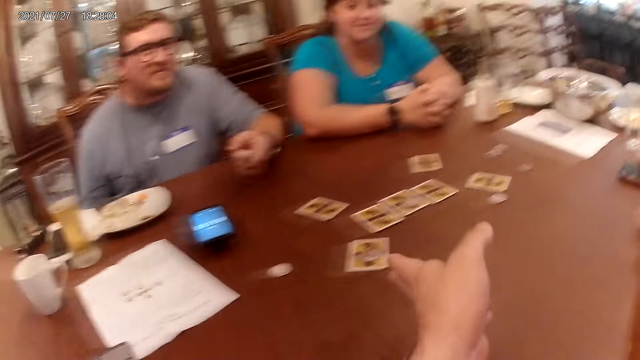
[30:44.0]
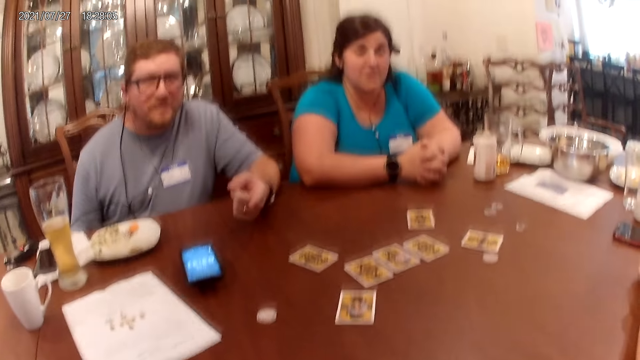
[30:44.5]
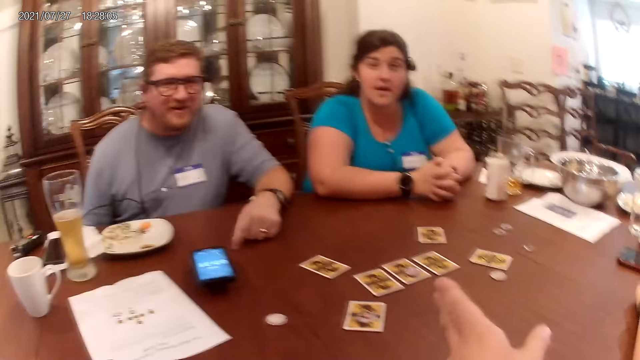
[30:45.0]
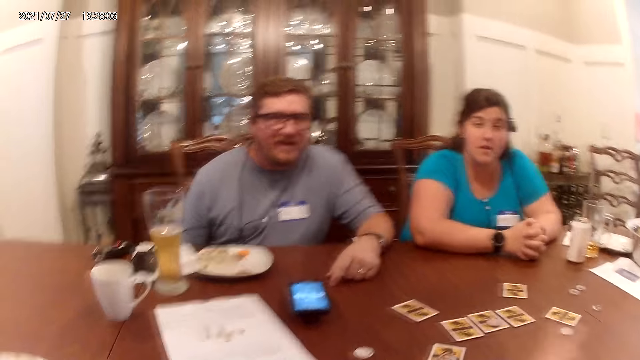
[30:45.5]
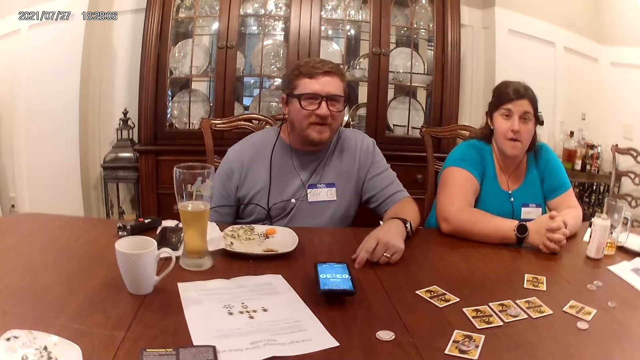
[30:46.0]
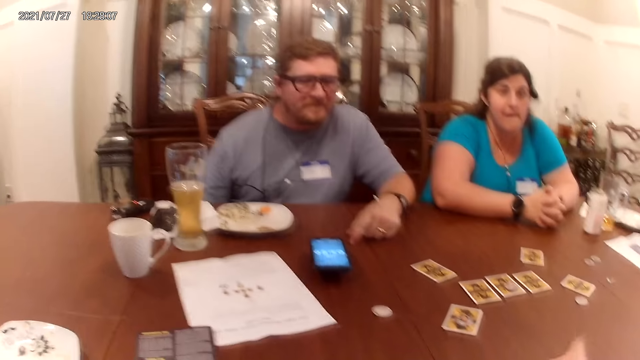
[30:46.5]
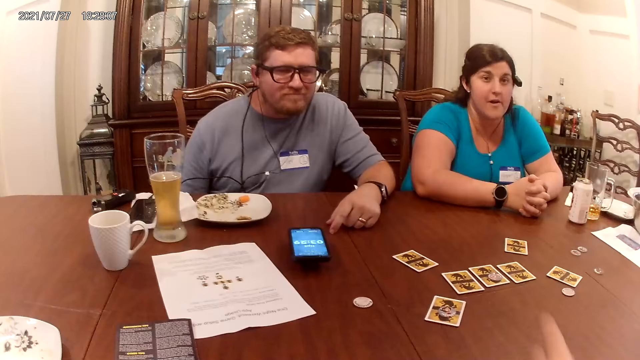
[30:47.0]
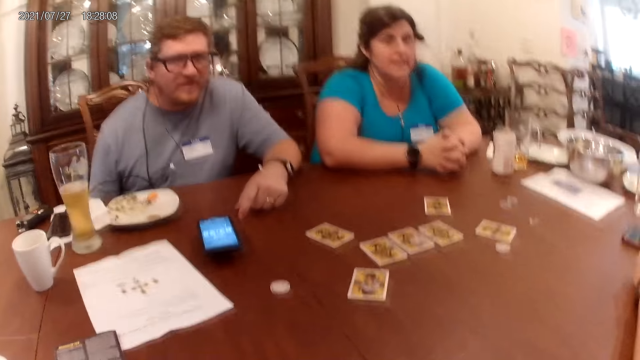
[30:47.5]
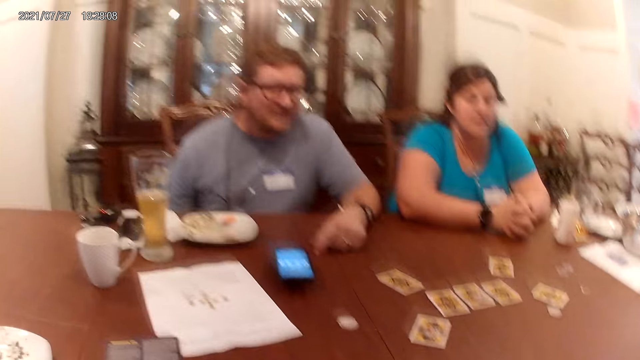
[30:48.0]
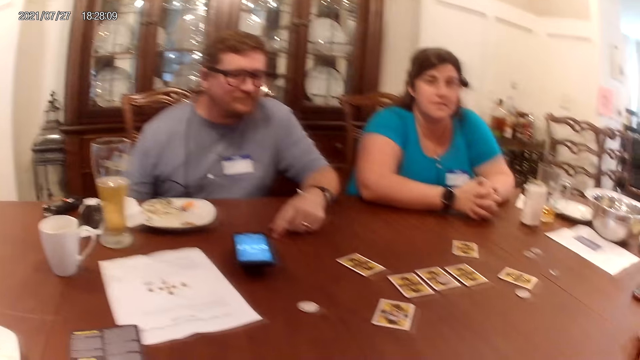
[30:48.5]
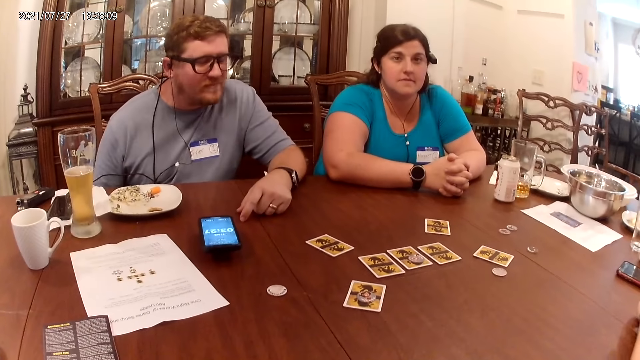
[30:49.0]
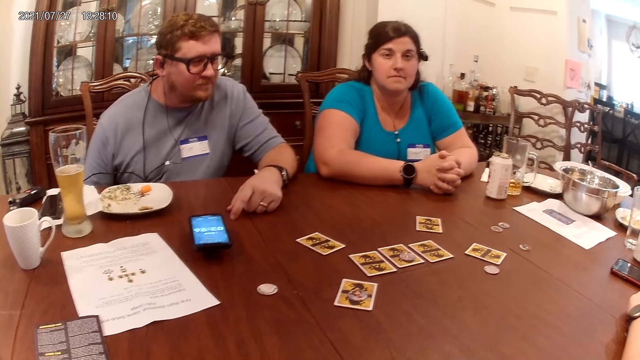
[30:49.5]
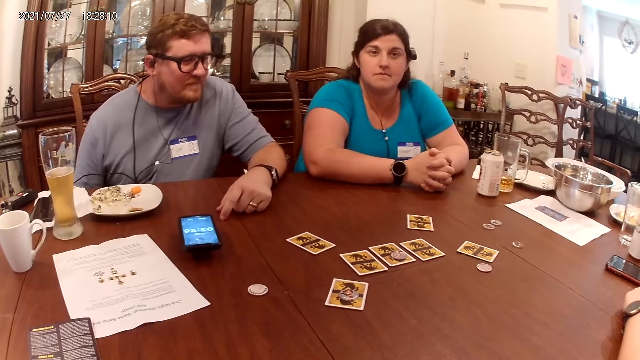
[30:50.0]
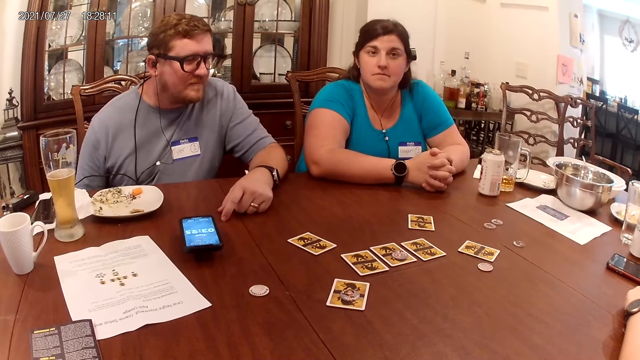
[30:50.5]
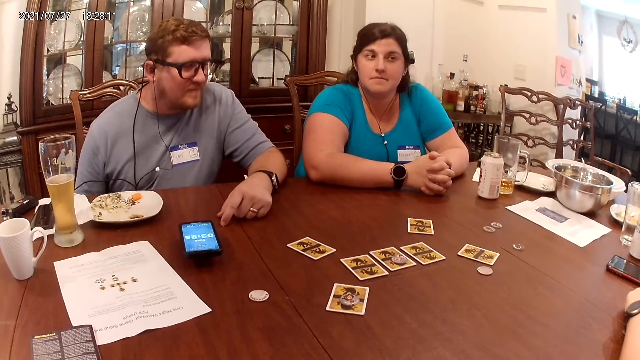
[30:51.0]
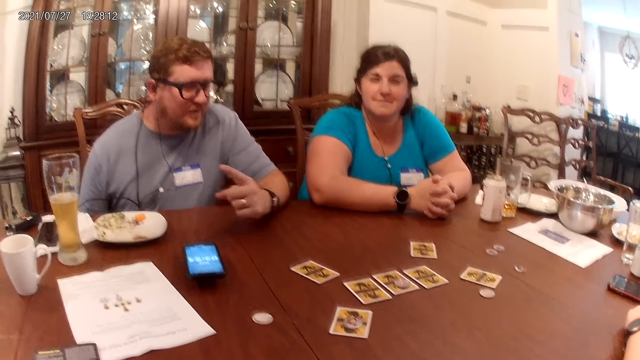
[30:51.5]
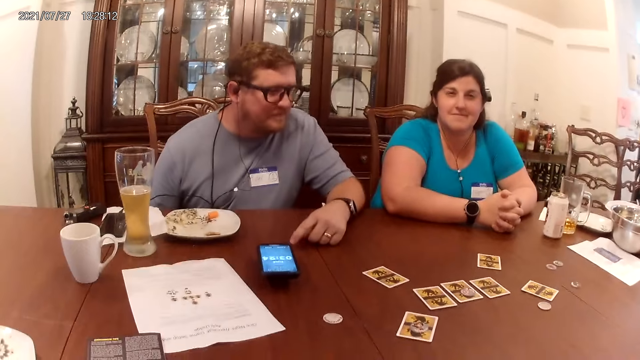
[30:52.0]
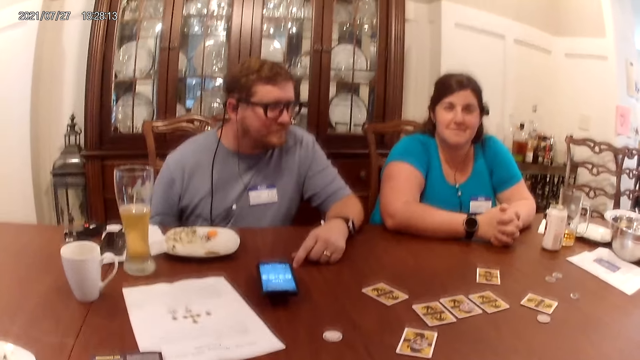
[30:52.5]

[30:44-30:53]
The camera wearer interacts with a person. He moves his left hand.

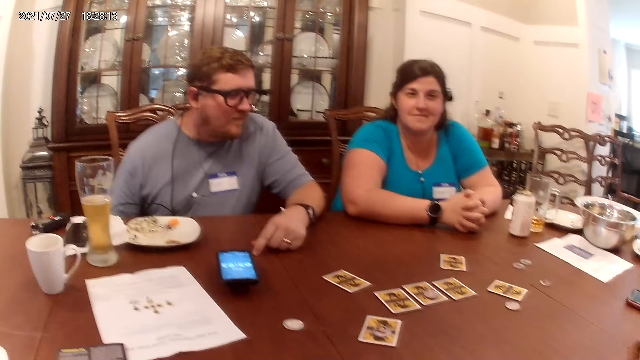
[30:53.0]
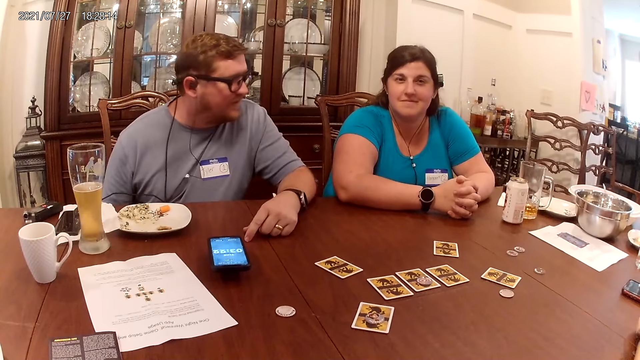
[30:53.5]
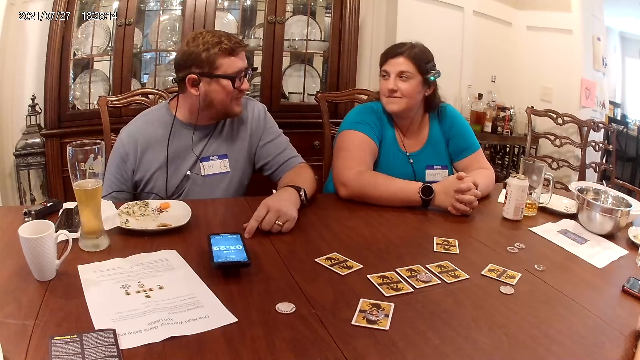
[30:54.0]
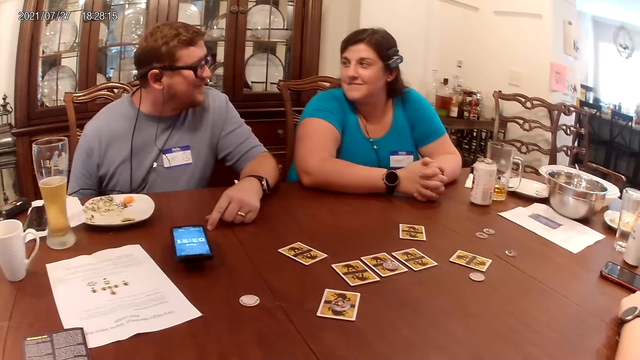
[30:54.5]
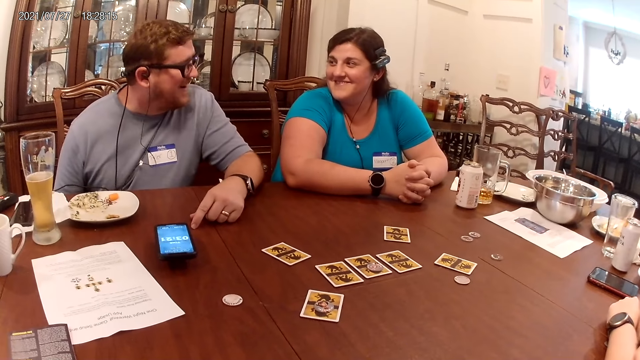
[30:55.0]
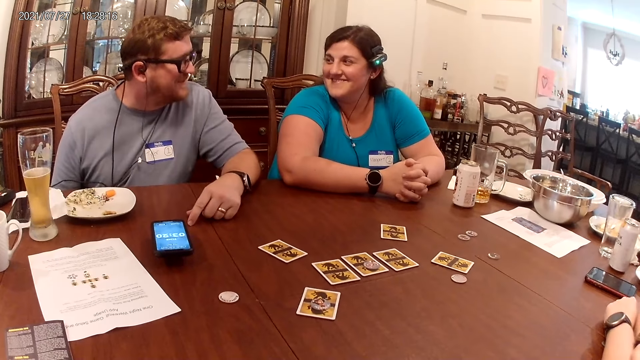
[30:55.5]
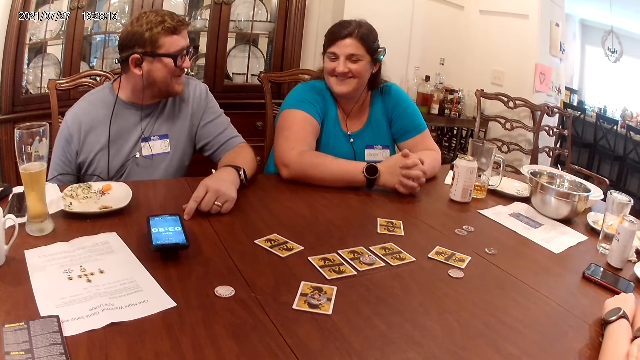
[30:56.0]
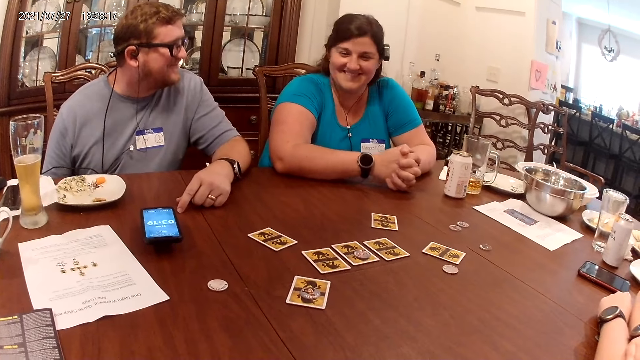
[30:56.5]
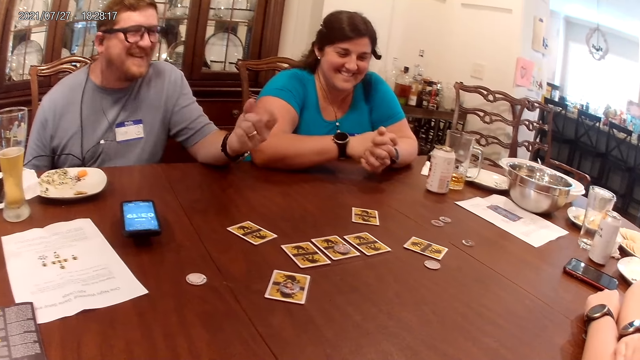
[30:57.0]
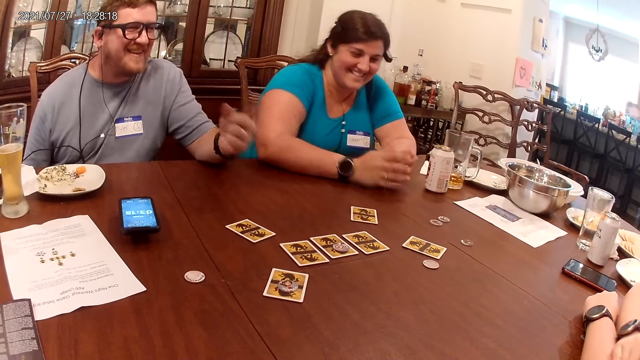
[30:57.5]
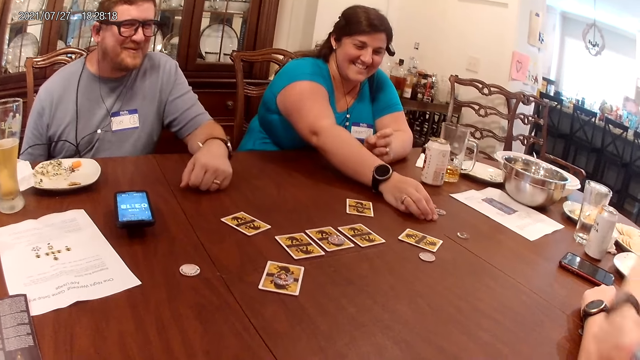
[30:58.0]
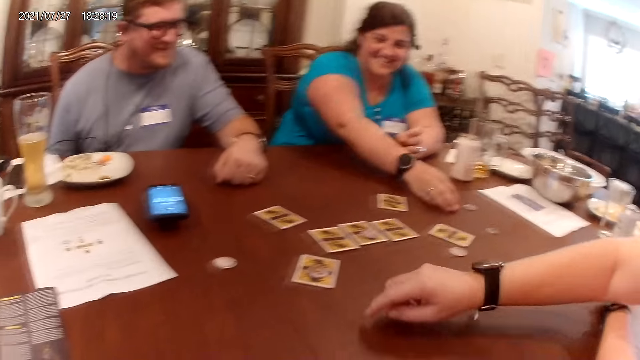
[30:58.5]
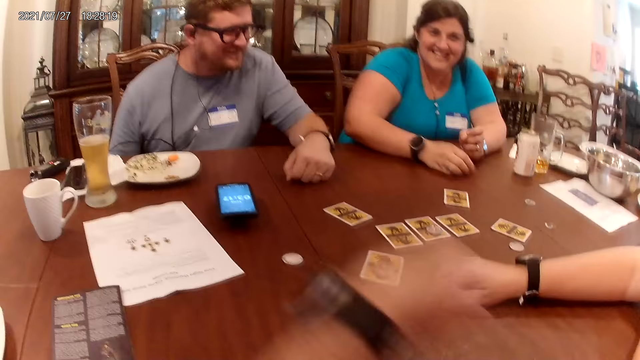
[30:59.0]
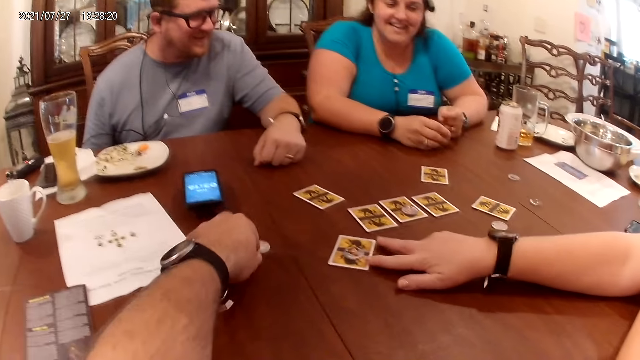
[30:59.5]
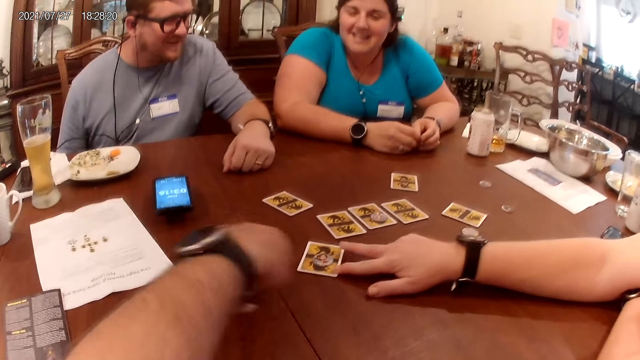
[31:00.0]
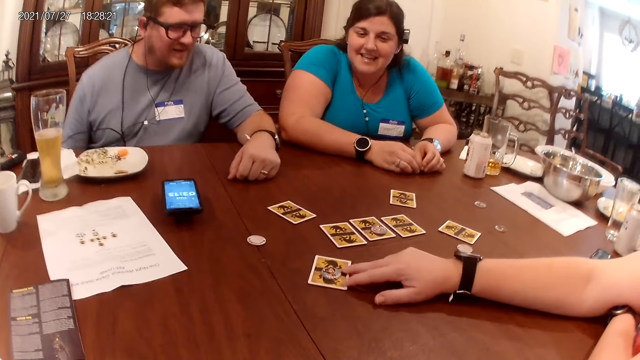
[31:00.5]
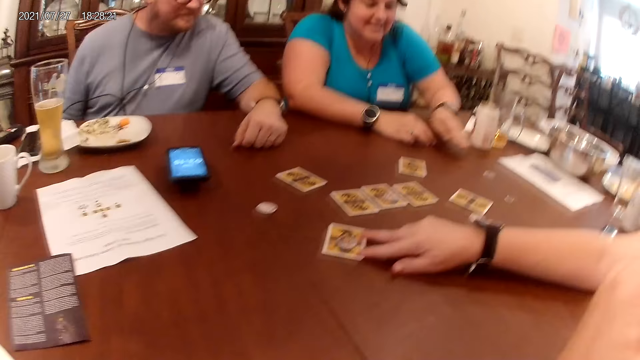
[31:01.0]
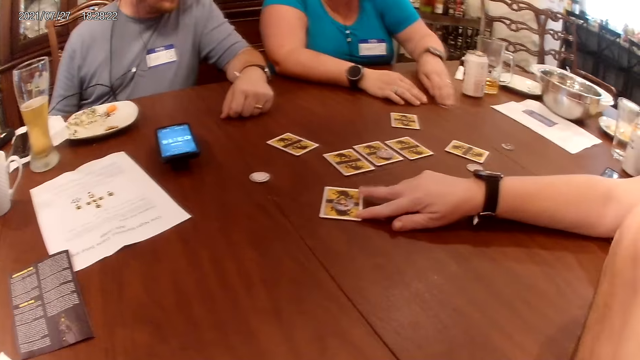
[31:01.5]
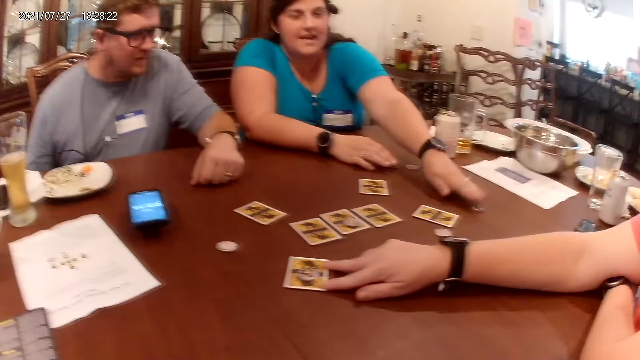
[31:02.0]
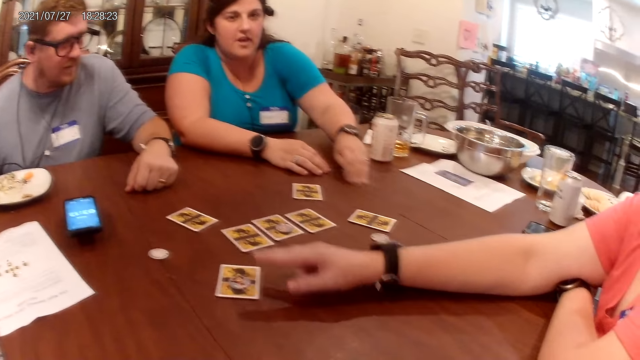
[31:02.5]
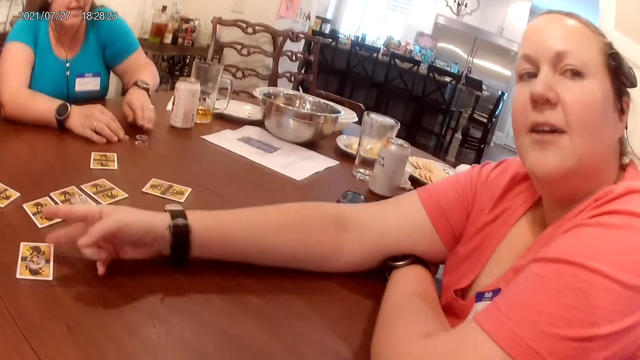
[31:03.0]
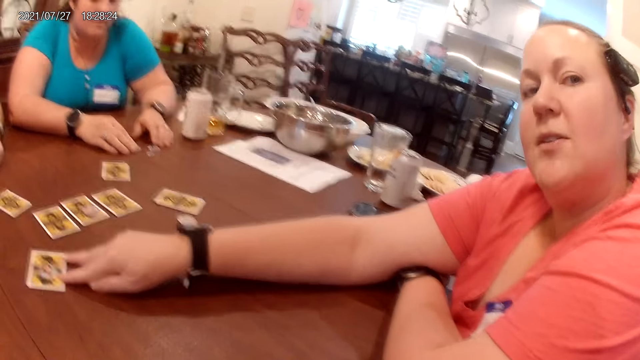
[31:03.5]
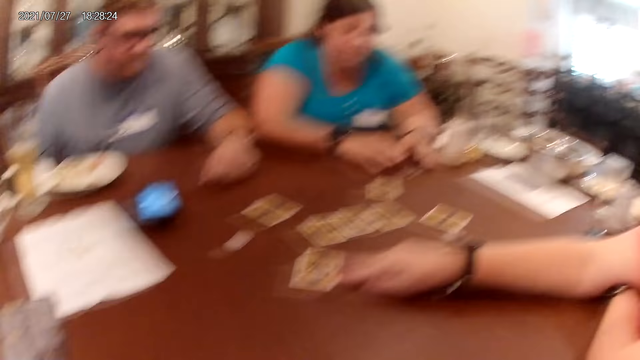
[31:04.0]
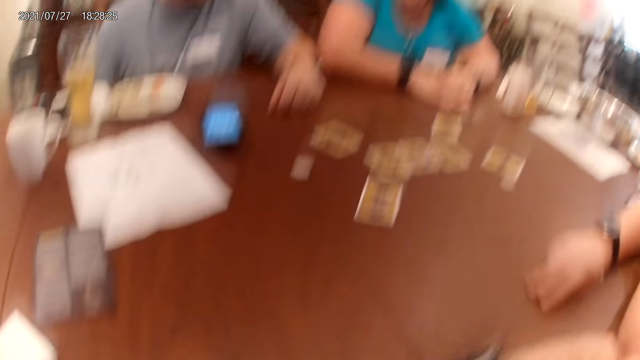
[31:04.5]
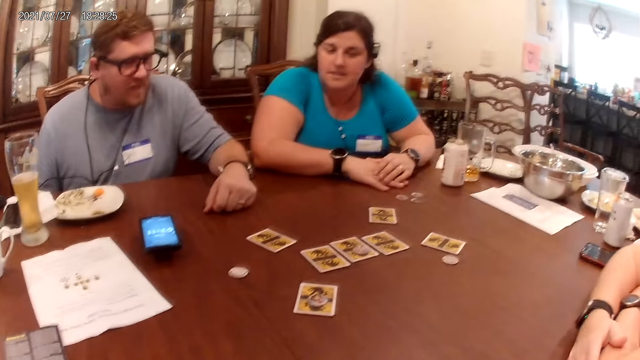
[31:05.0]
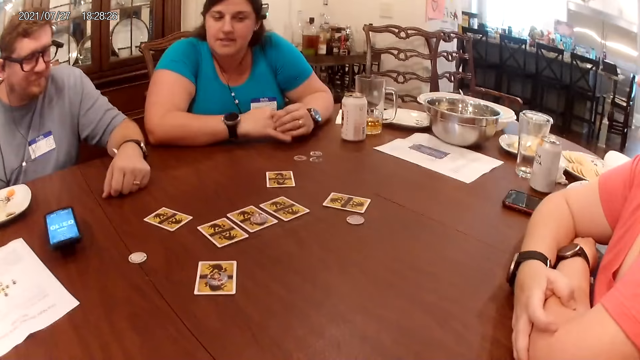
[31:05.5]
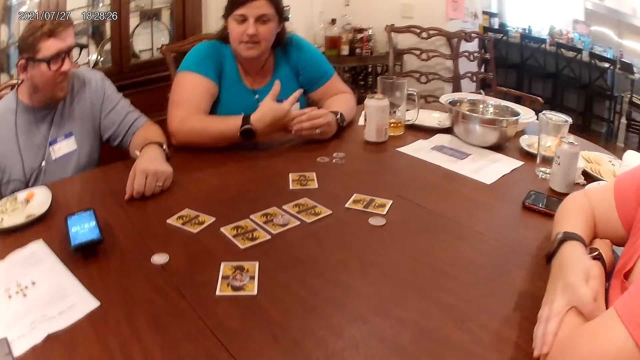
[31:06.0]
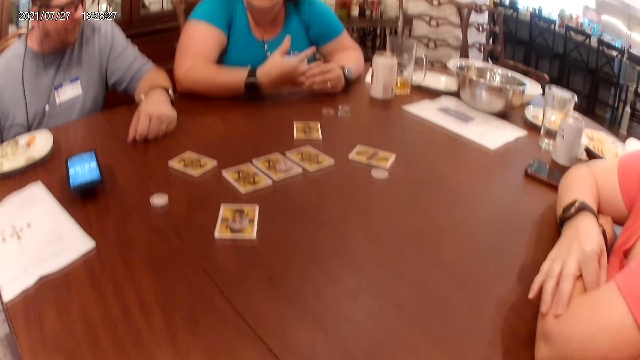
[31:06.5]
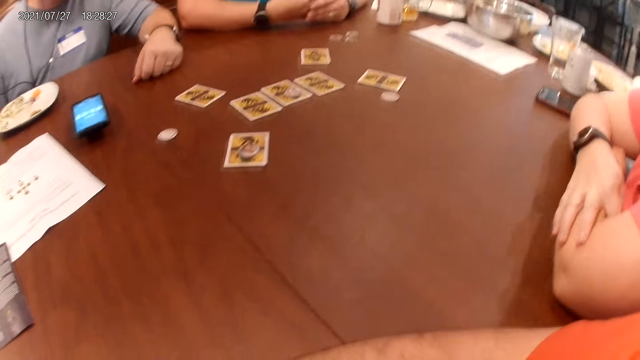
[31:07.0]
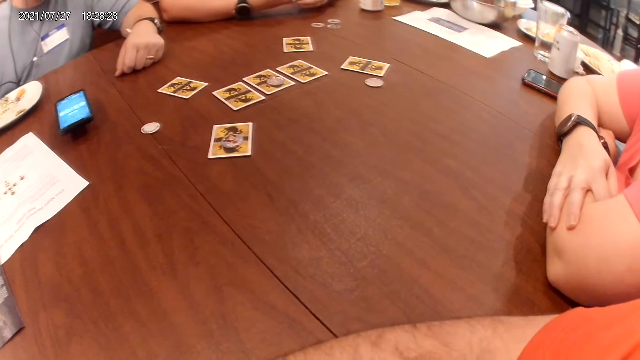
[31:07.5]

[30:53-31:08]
A person interacts with a woman. The woman picks a game token from the table with her right hand. The camera wearer shifts a game token on the table with his left hand. Another woman touches a card on the table with her right hand. The first woman moves a game token from the table with her left hand. She moves a game token from the table with her left hand again. She picks a coin. The other woman interacts with the camera wearer. The camera wearer raises his hand.
